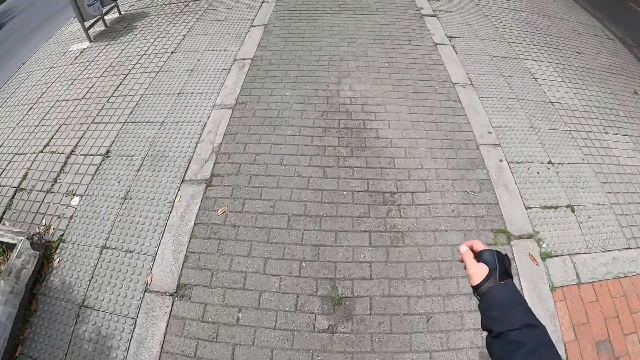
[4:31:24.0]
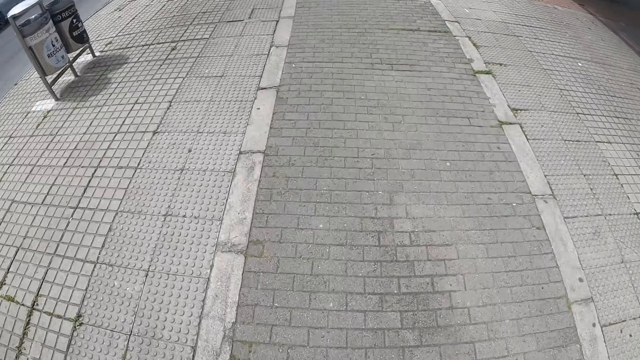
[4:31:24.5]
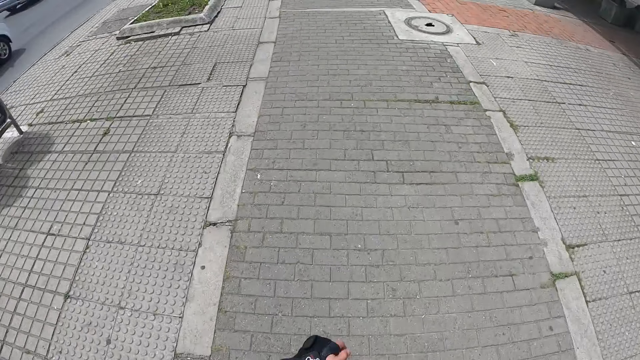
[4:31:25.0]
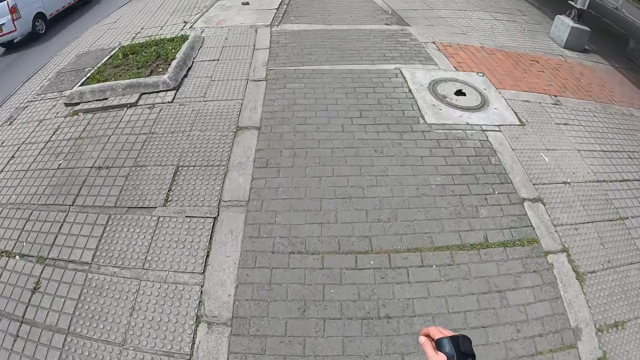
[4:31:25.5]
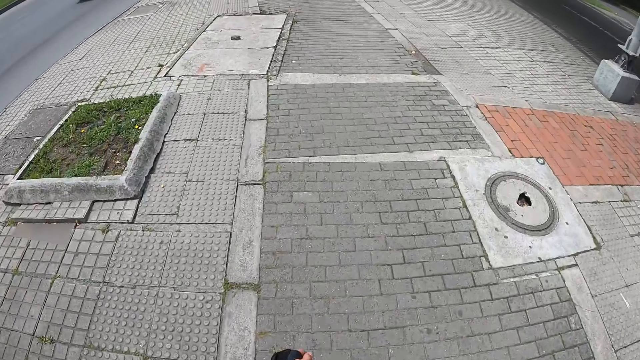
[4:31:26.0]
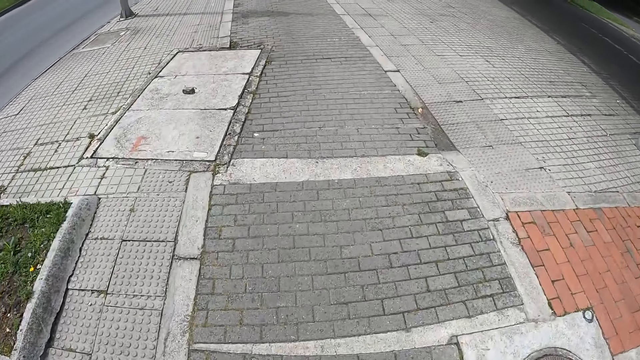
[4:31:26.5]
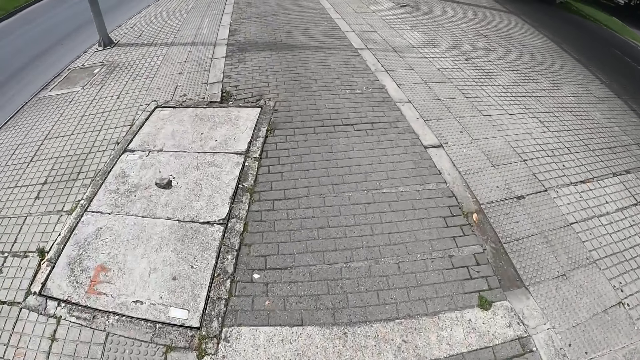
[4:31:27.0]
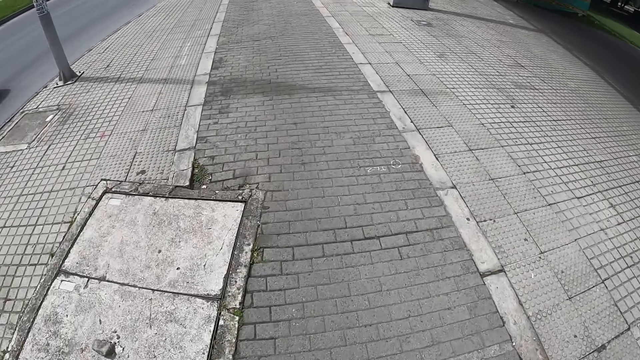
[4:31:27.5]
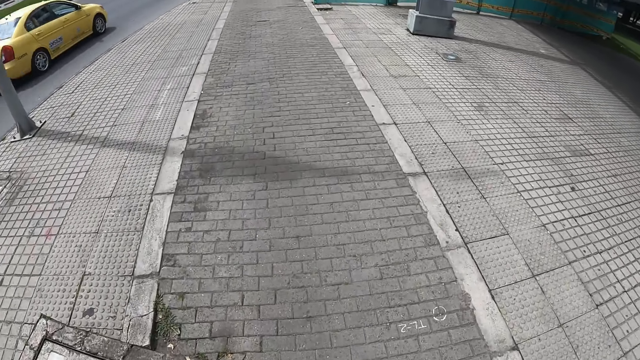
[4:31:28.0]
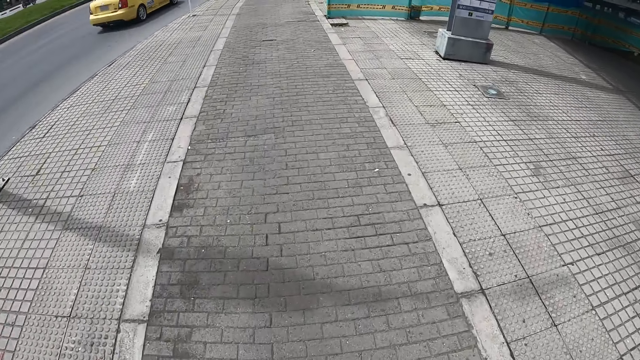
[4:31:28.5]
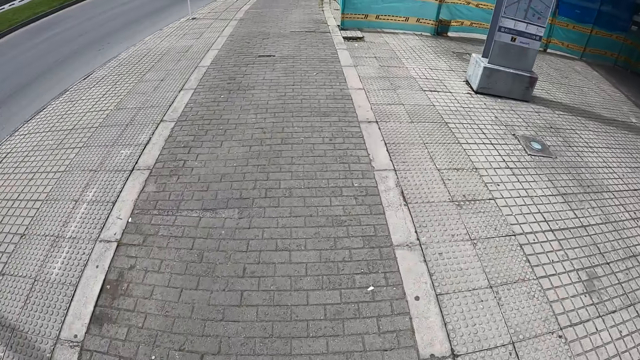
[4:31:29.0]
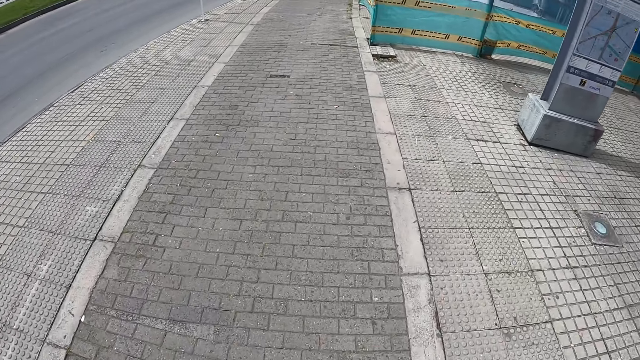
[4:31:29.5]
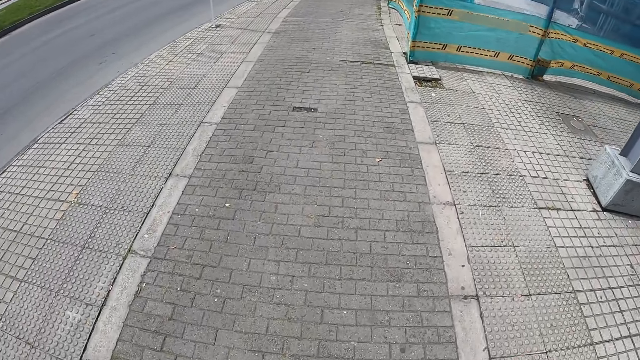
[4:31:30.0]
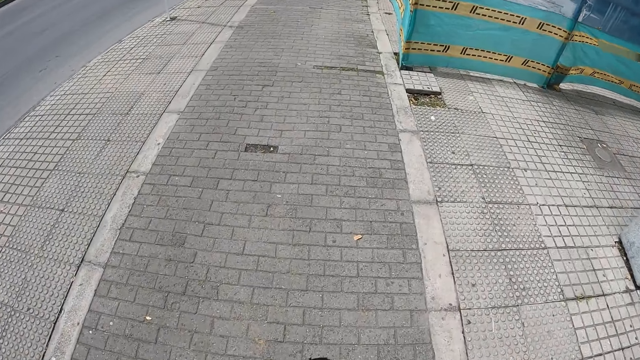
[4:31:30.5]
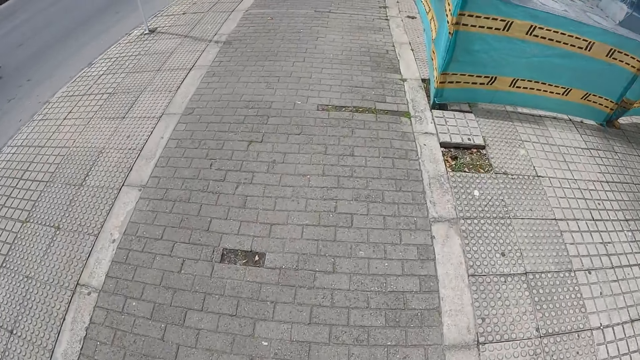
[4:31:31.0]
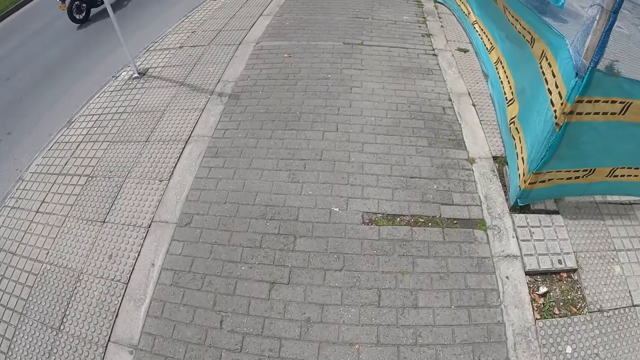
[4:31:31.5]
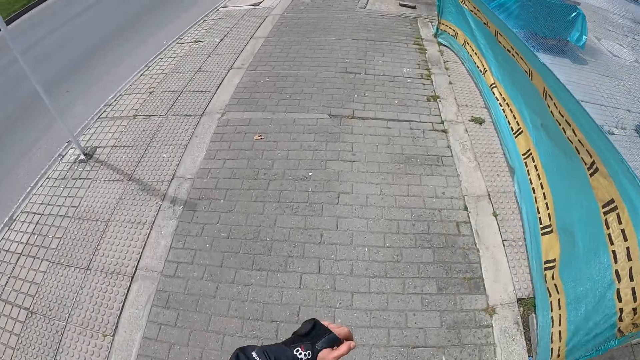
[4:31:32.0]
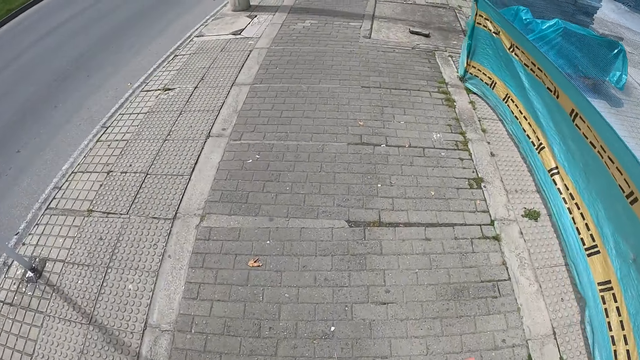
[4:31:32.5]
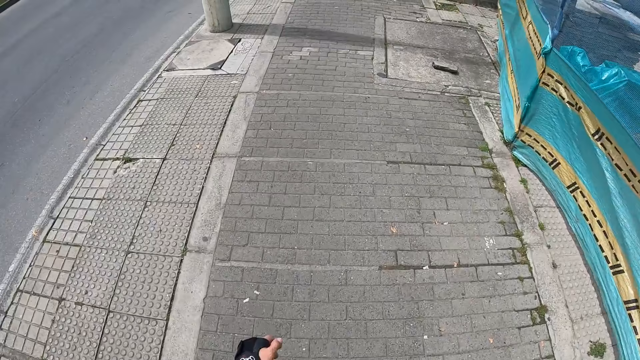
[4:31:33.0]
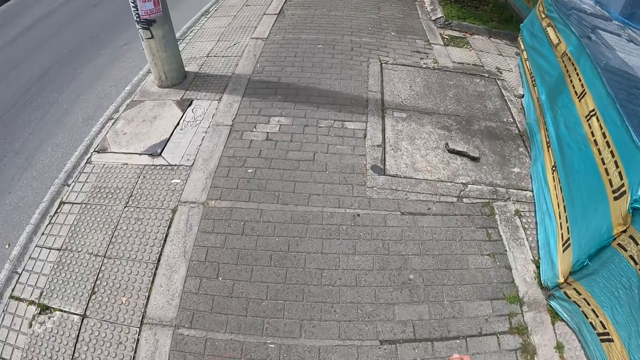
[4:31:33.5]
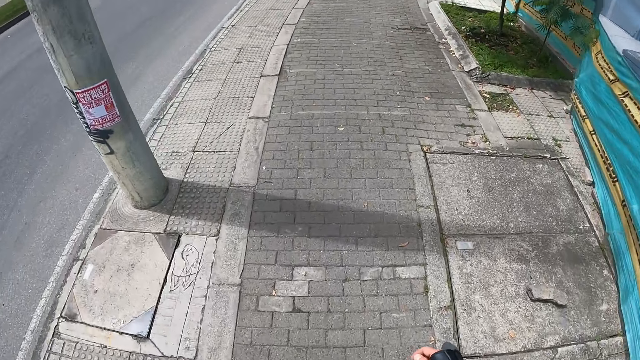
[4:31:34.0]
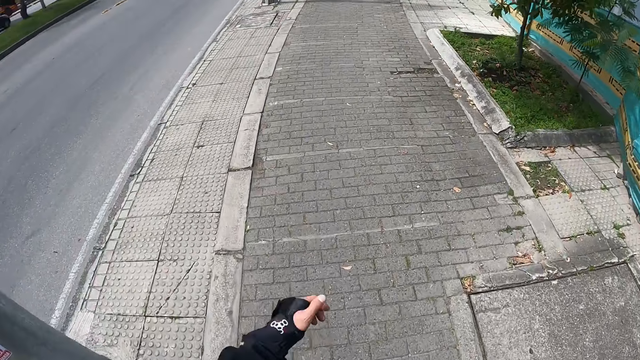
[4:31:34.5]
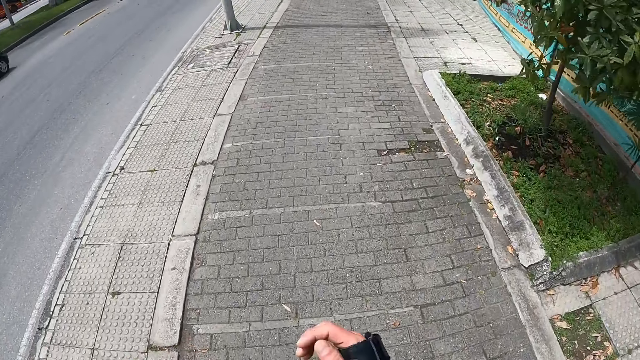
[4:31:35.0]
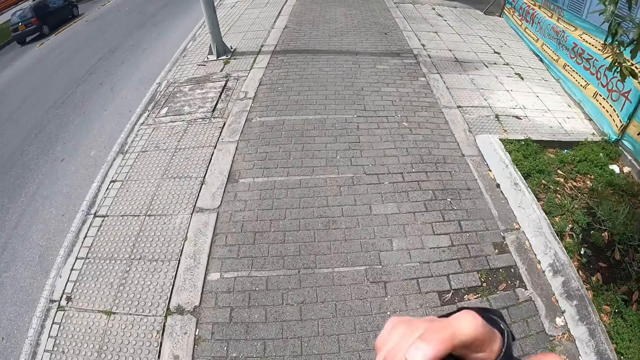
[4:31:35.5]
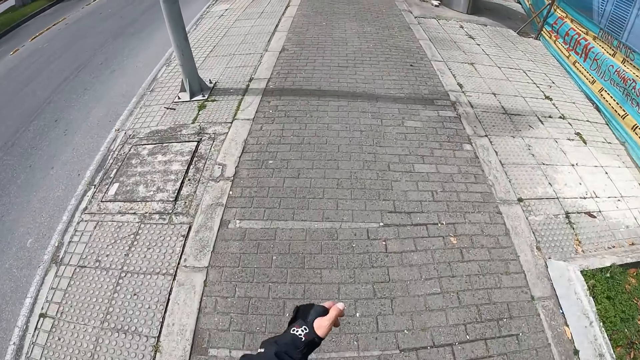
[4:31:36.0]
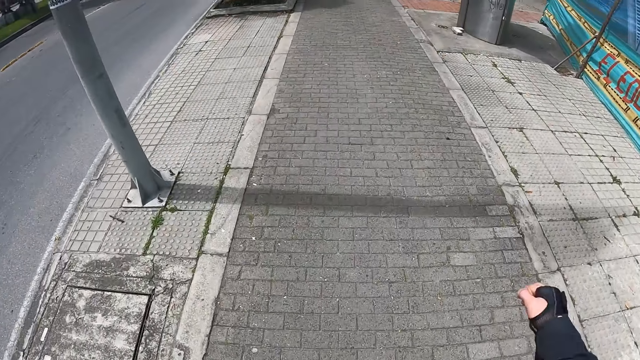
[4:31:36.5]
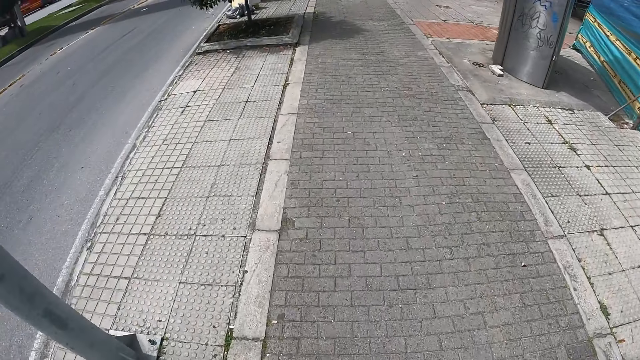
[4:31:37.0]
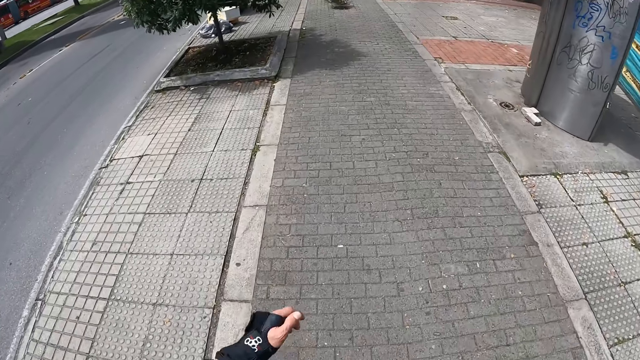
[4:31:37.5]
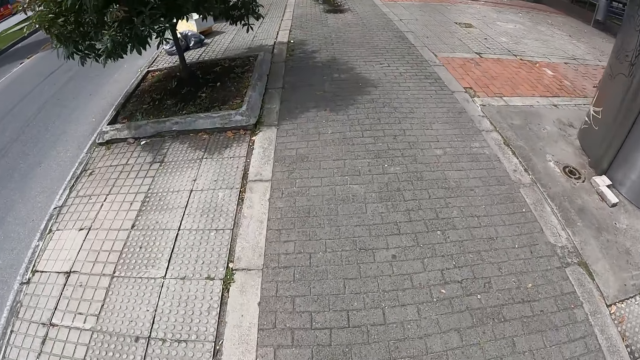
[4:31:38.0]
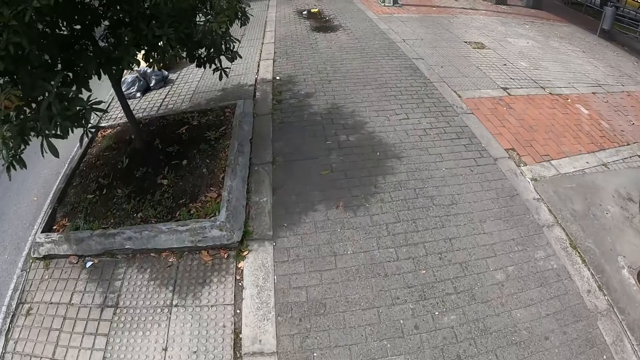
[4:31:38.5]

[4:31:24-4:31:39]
A white minivan drives past the camera wearer. A yellow car drives past the camera wearer. A motorcycle drives past the camera wearer. A blue car drives past the camera wearer.

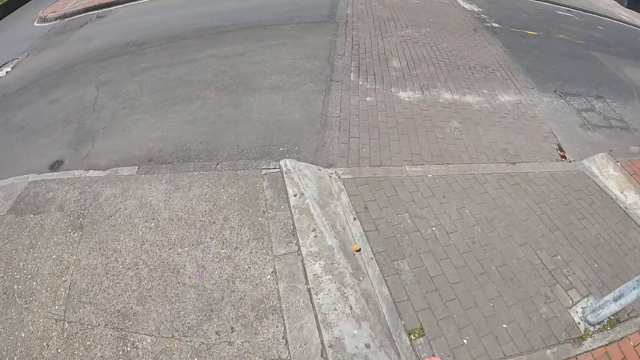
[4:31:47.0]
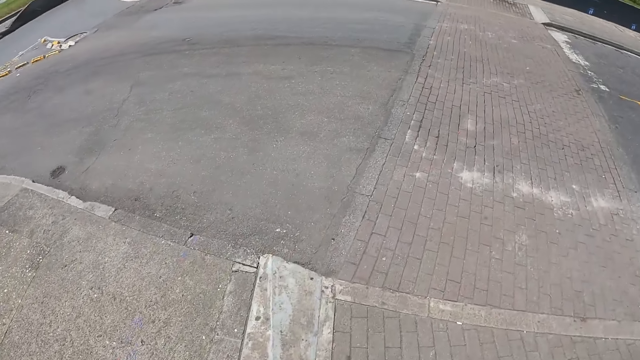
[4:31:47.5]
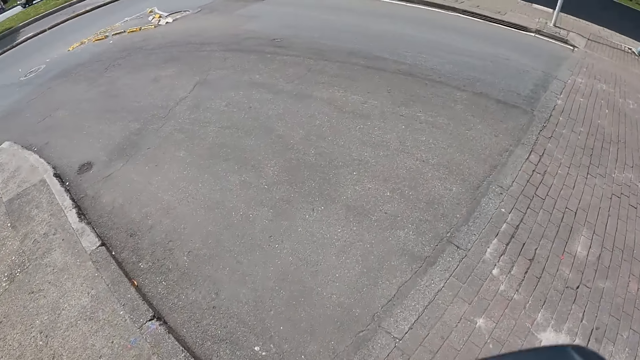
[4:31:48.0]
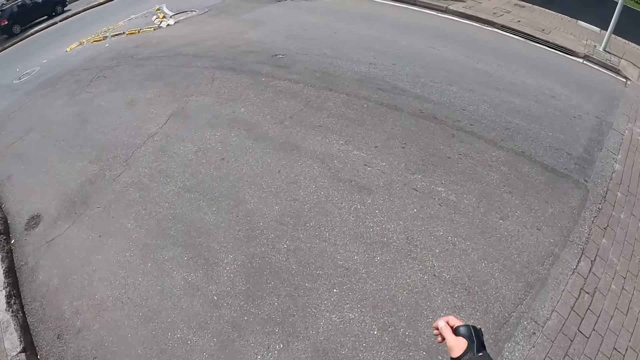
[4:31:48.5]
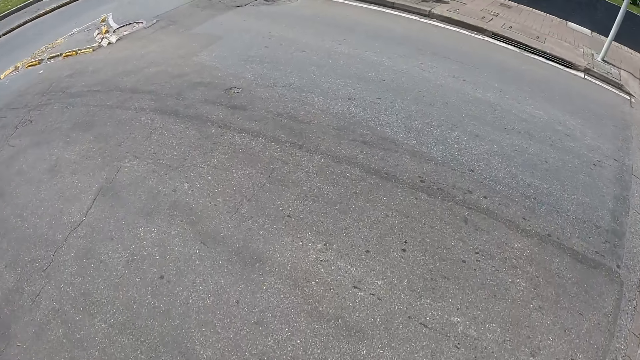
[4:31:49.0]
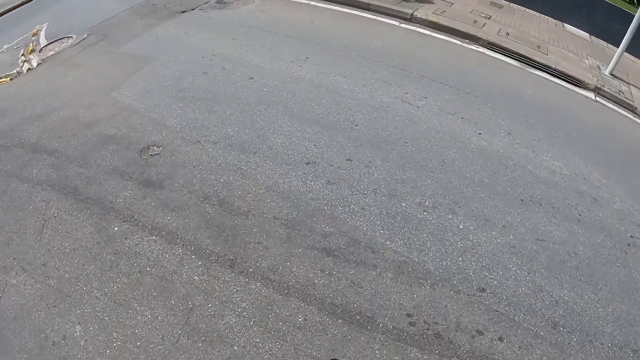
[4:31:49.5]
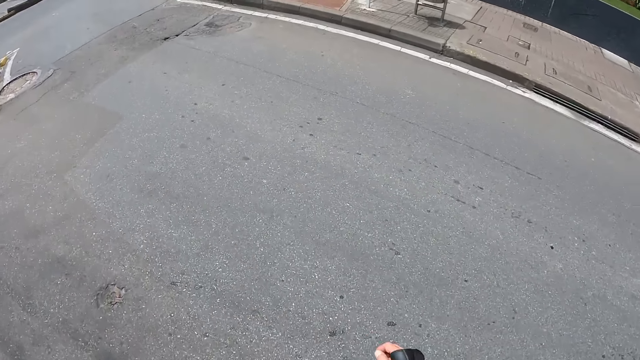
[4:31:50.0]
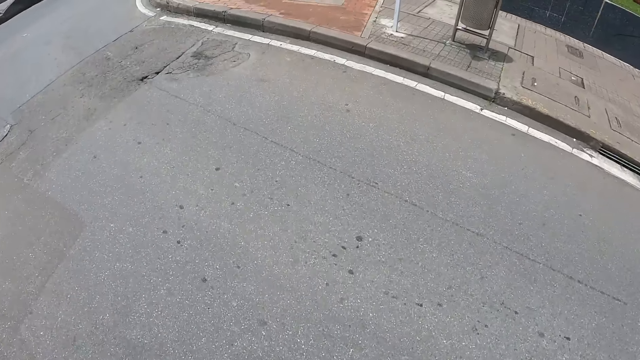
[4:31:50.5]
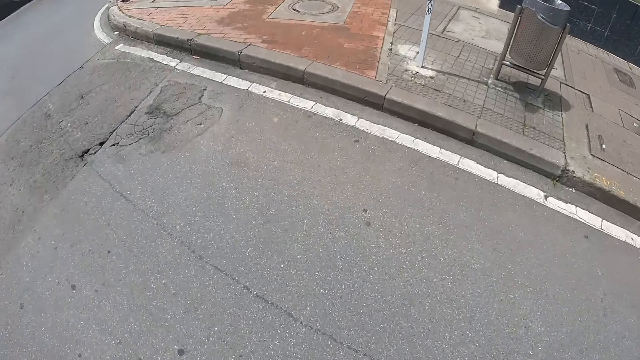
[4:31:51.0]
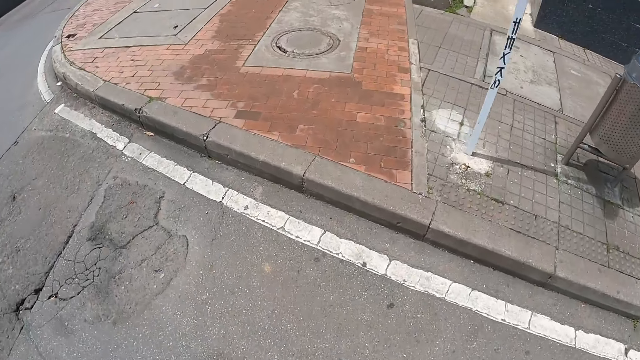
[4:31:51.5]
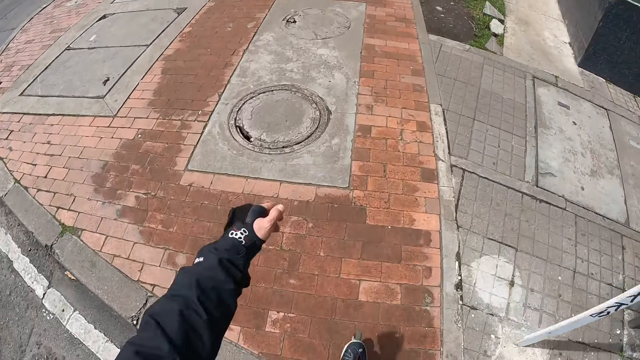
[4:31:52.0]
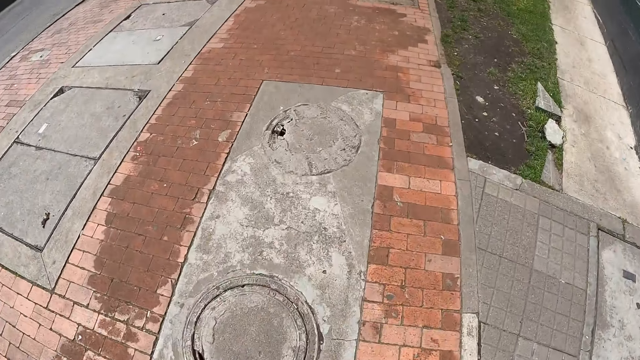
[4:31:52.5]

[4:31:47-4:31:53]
The camera wearer roller-skates across a road. They roller-skate on a sidewalk.
